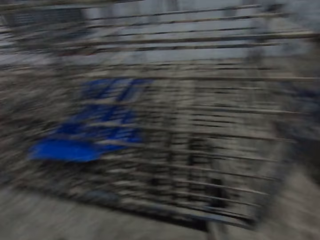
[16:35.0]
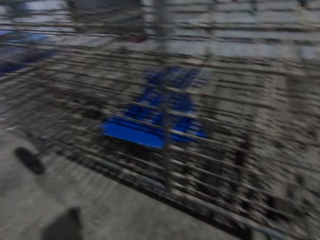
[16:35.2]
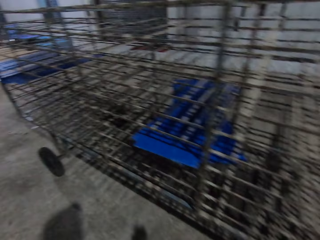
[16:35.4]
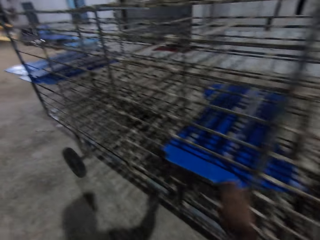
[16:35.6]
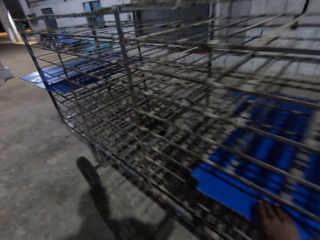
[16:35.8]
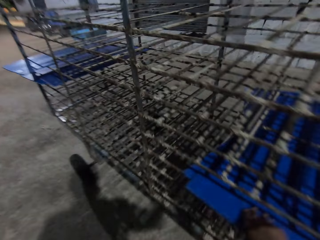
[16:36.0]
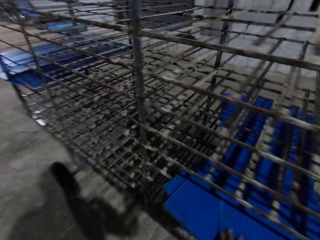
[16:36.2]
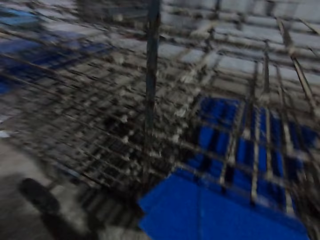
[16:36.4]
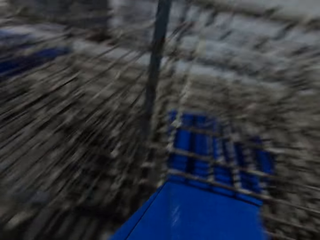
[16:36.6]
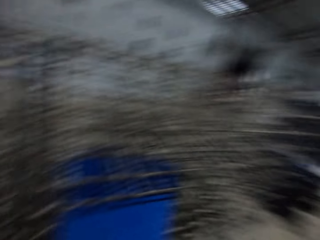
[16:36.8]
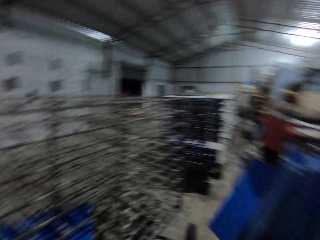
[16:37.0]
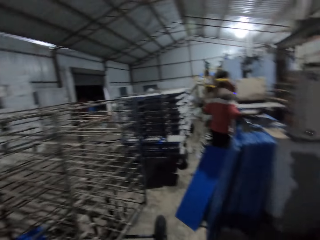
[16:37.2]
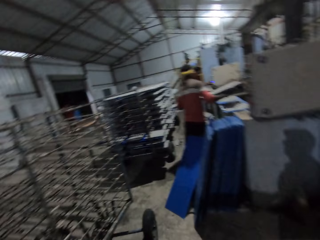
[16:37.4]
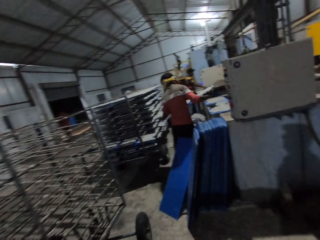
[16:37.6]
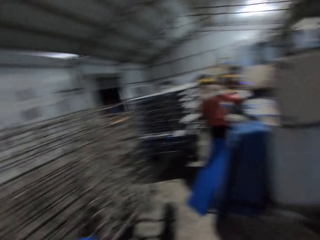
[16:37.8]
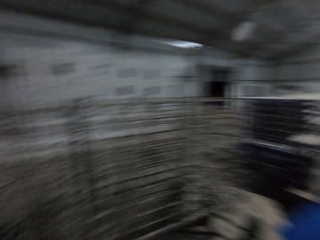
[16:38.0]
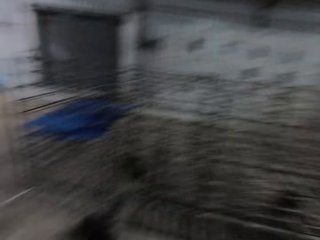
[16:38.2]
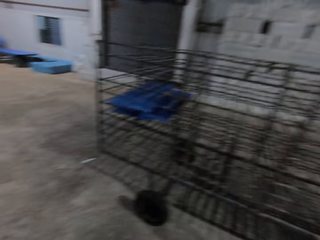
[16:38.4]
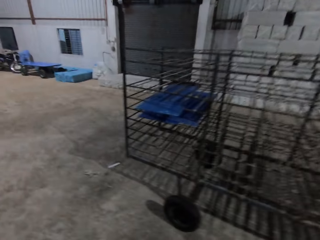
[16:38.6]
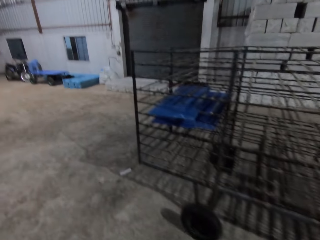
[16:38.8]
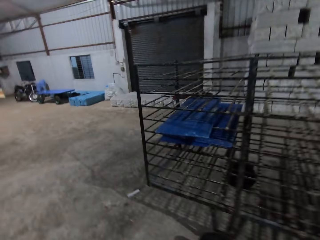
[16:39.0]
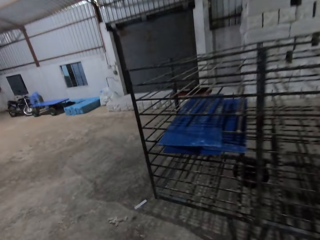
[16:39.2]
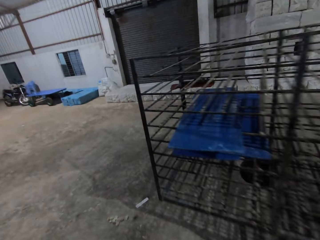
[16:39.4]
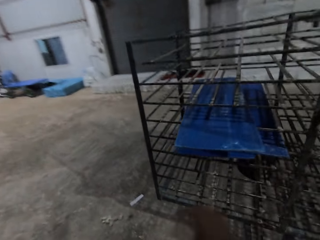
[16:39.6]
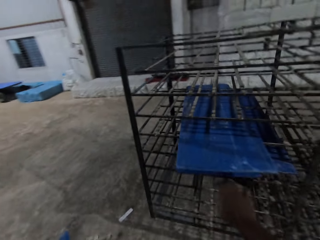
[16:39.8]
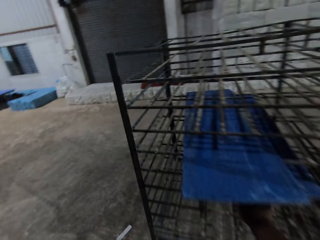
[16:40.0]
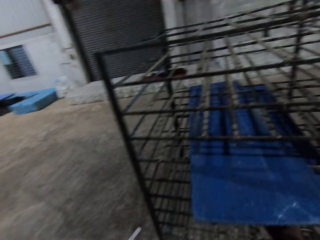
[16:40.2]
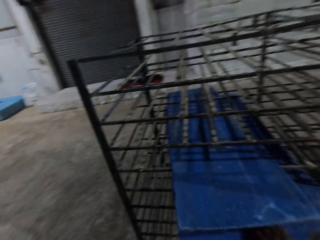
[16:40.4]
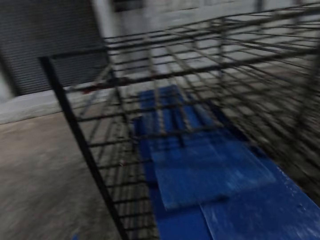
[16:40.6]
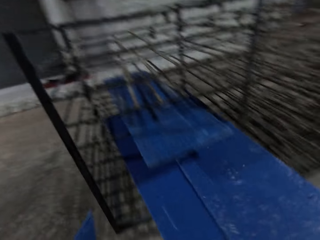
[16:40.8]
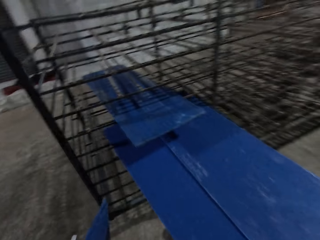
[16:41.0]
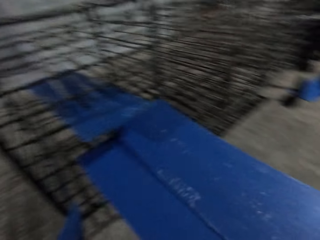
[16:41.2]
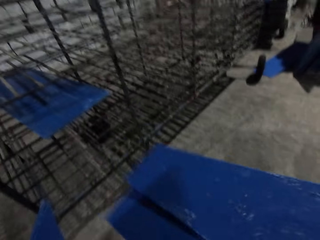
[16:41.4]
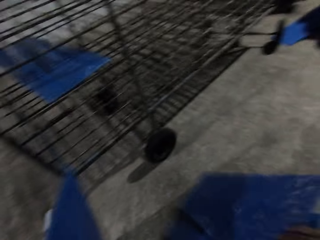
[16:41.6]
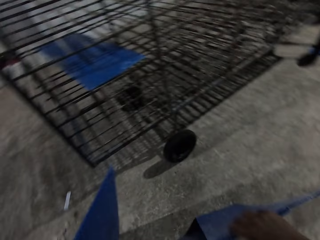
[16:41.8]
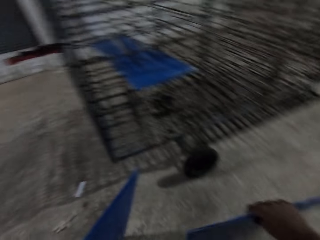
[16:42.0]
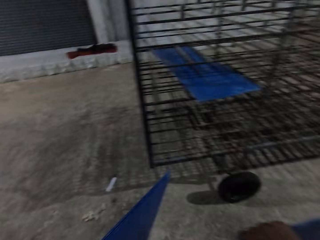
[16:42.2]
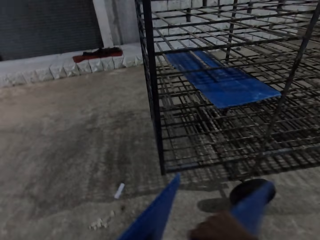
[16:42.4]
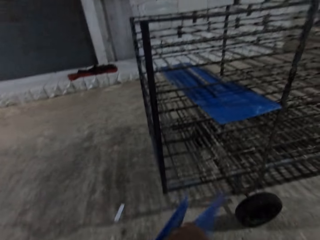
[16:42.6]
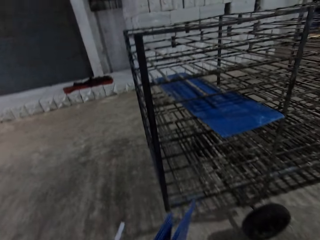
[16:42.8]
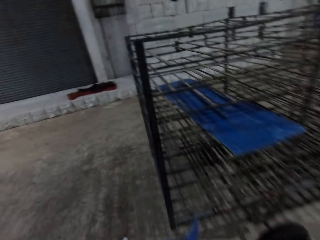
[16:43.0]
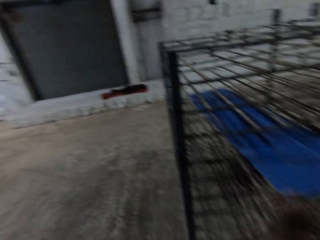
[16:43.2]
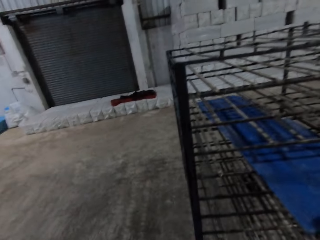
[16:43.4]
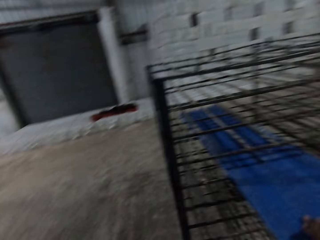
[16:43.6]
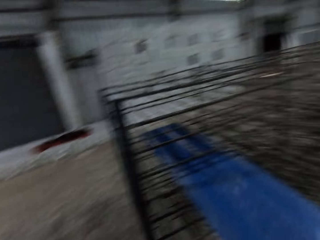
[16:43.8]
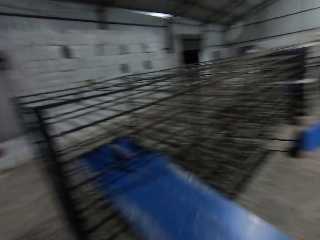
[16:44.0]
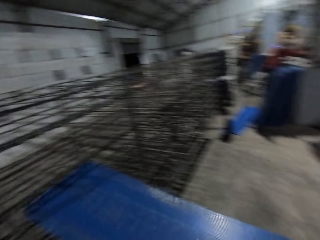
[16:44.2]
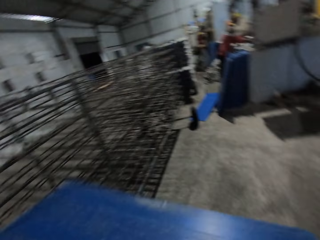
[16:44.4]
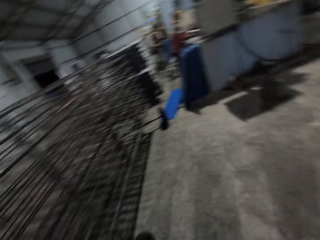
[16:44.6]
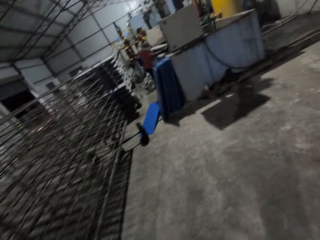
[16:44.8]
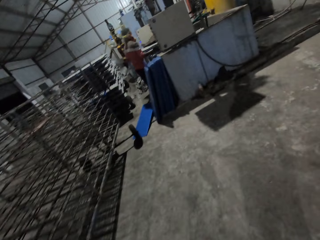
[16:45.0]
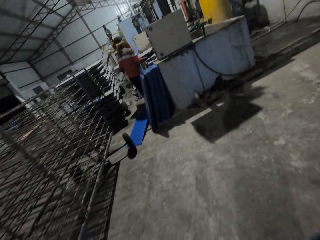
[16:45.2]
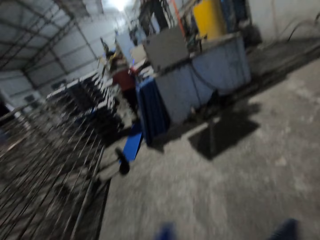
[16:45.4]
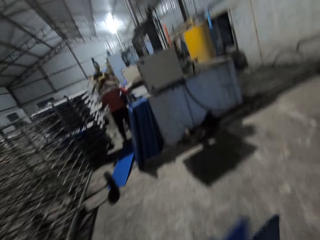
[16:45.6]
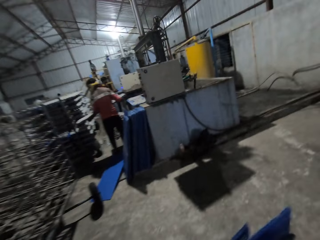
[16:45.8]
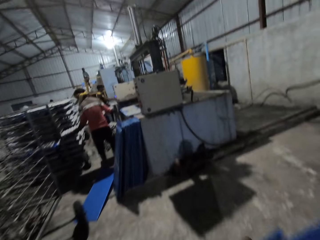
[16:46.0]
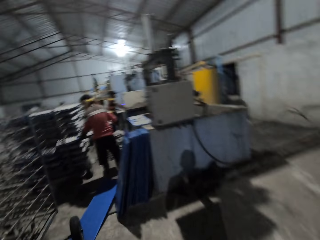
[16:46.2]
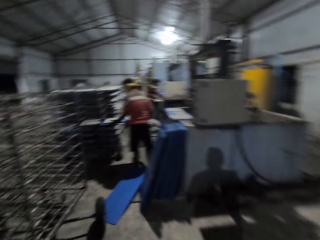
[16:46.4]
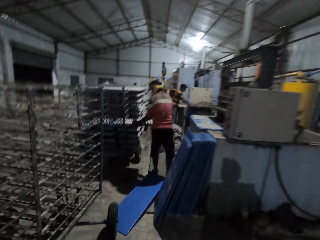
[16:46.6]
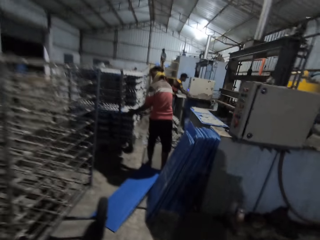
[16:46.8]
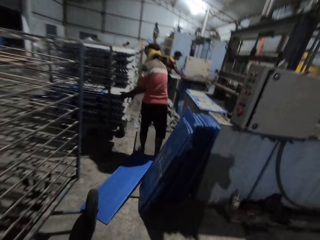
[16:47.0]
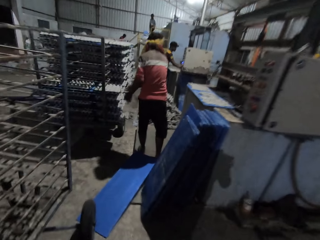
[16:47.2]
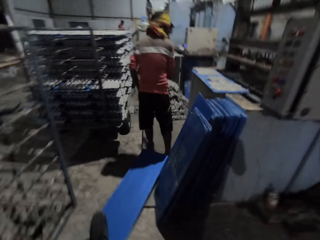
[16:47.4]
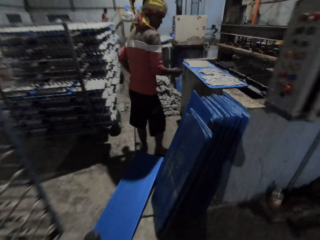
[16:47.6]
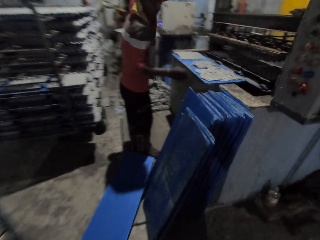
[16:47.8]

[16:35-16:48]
The camera wearer moves in the workshop. He takes out boards from the cart with his right hand. He looks around the workshop. He moves in the workshop. He takes out boards from the cart with his right hand again. He passes the boards to his left hand with his right hand. He takes out boards from the cart with his right hand. He moves with the boards in his hands.

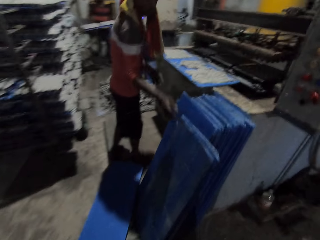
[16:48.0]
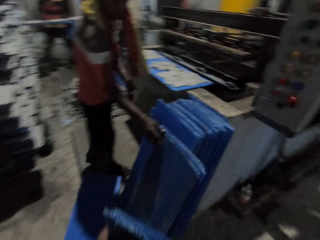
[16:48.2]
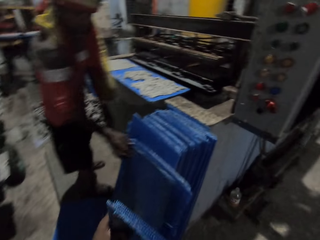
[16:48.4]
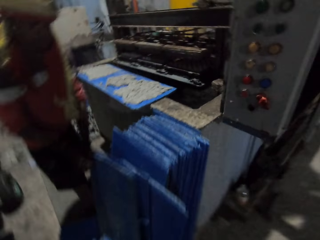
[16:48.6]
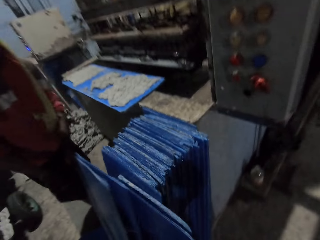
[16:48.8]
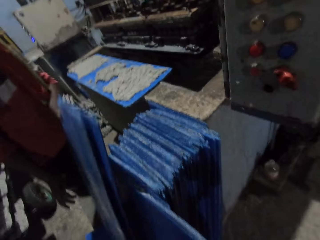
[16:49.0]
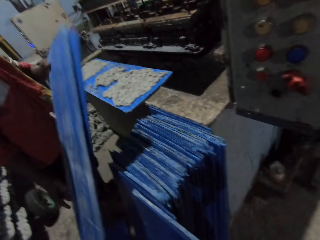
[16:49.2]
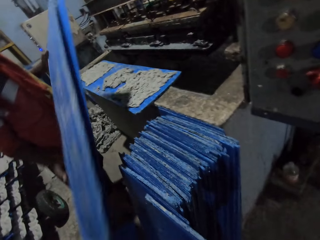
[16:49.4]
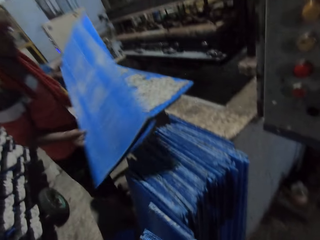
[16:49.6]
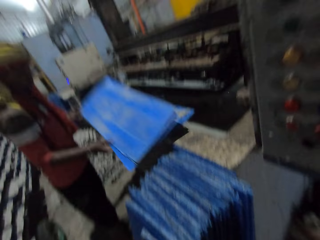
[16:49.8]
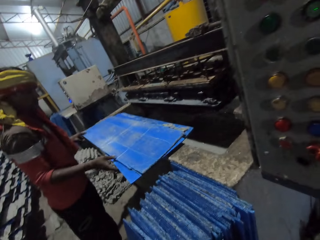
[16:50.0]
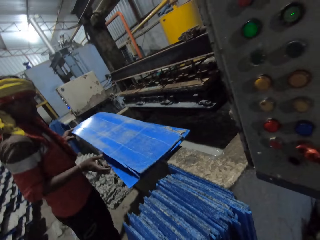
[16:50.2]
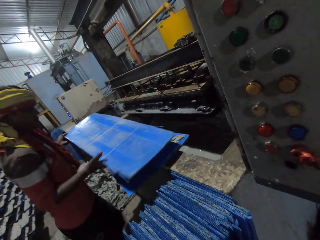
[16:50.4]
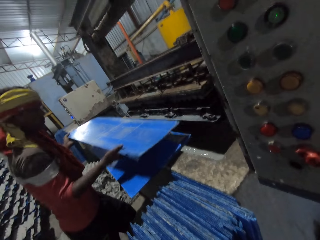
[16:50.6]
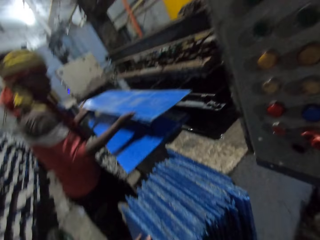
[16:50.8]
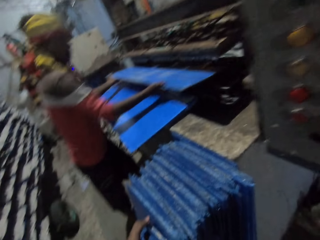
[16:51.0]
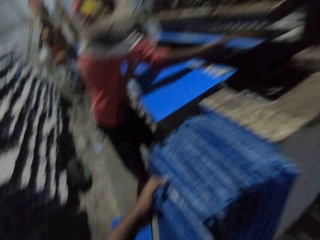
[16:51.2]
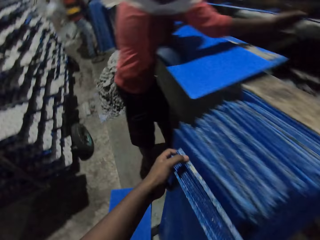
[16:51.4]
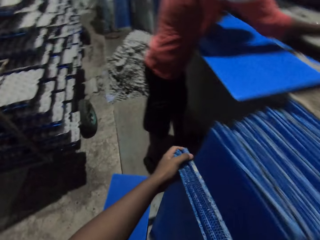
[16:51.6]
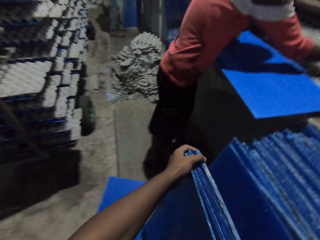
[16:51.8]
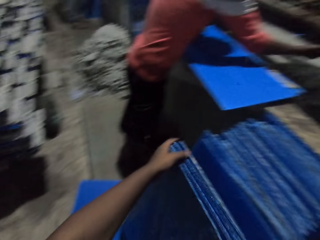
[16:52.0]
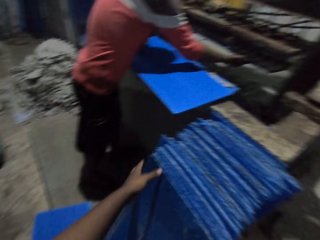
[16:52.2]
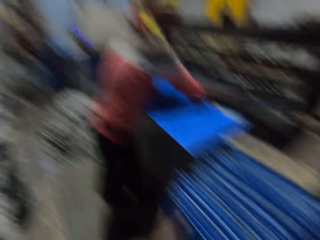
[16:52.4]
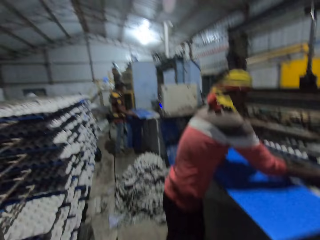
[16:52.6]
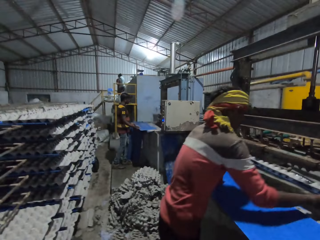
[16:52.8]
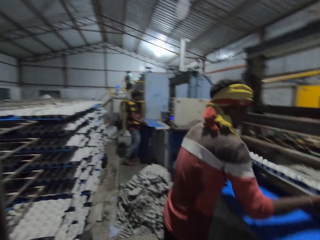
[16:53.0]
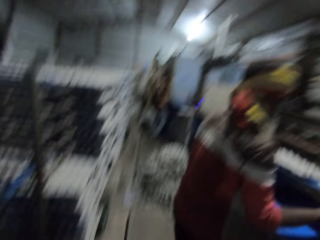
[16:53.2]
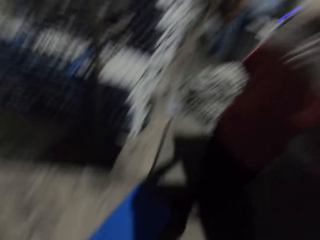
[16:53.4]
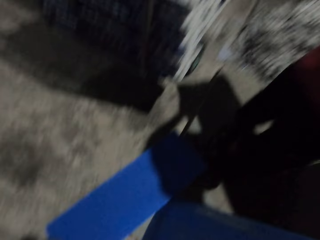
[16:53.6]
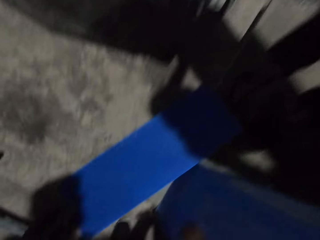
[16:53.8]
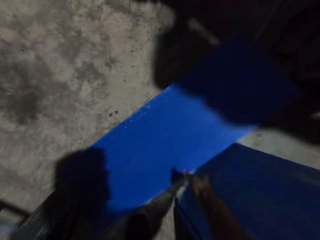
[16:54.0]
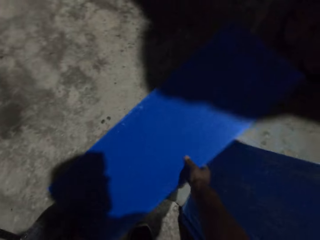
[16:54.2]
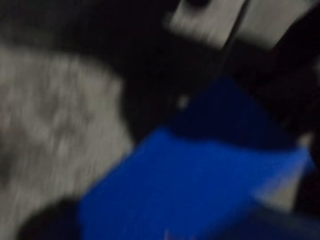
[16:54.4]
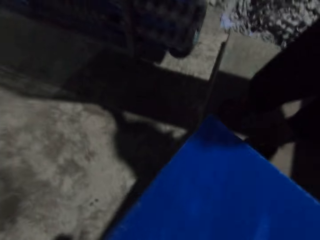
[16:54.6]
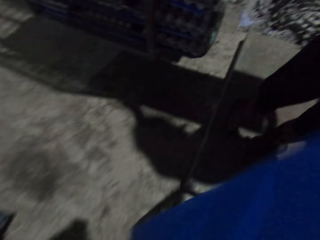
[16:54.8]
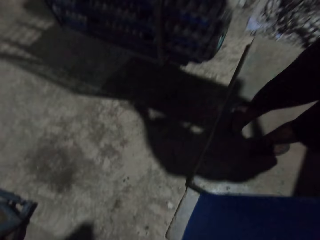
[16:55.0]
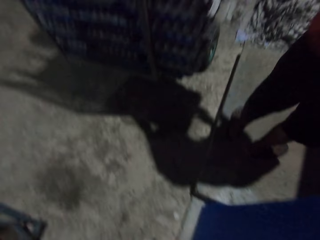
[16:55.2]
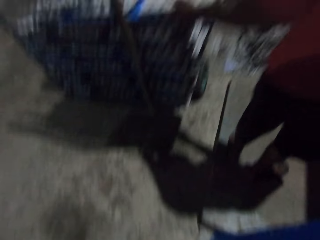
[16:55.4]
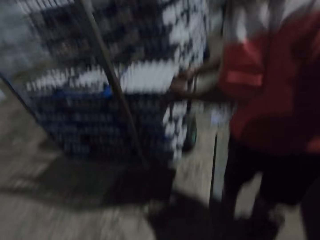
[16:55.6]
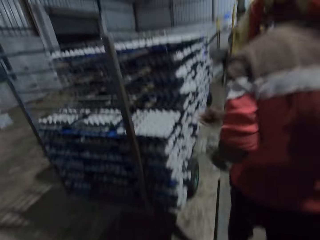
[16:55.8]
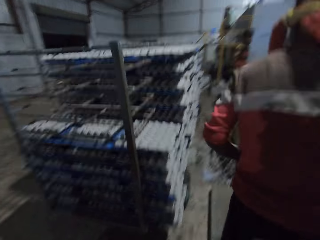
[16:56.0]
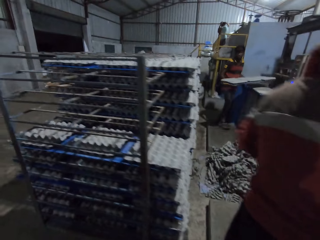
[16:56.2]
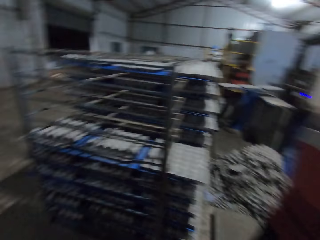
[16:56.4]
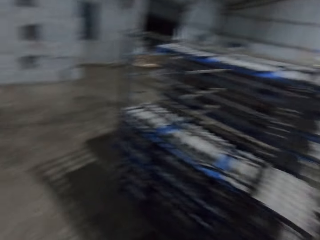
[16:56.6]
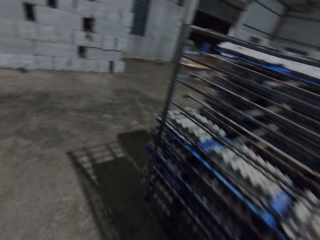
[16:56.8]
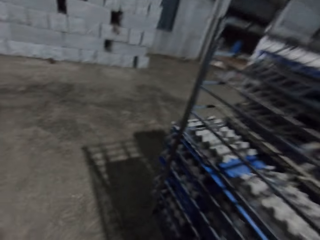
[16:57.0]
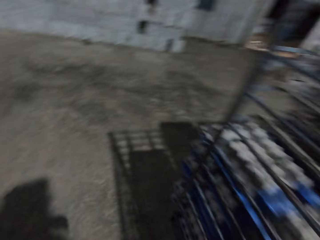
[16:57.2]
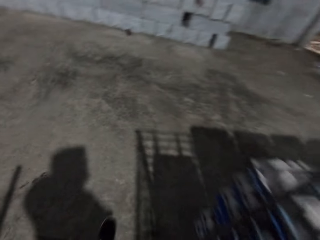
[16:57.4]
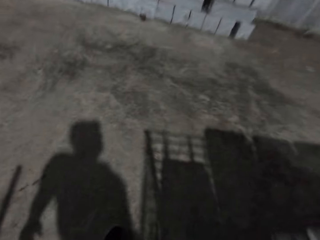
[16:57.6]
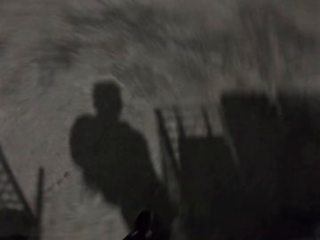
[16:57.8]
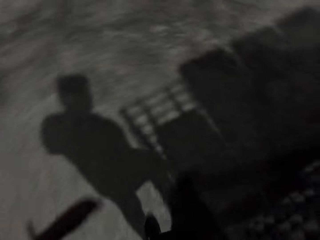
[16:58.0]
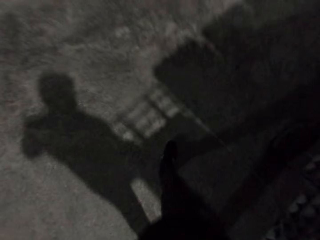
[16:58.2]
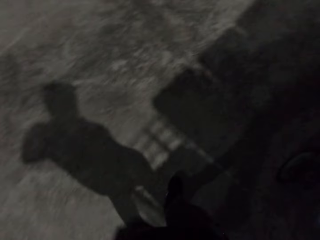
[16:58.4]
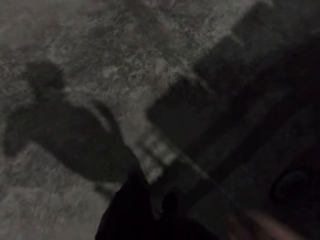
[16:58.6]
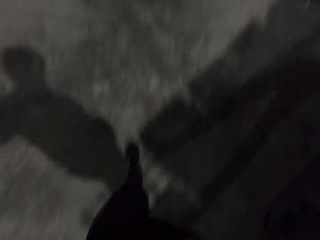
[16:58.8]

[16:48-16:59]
A man picks two boards from the floor with his left hand. The camera wearer arranges the carton together. He drops the boards on the floor with his hands. The man places the boards on a fence with his hands, places the board into the egg crate machine with his hands, and carries a board of paper crates with his hands. The camera wearer carries a board from the floor with his hands. He picks the carton. He arranges the carton together. He moves in the workshop. Another man moves a board of paper crates with his hands. The camera wearer walks in the warehouse.
